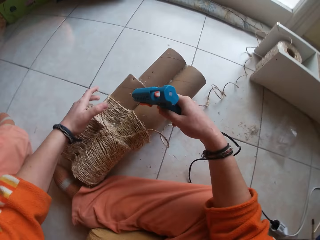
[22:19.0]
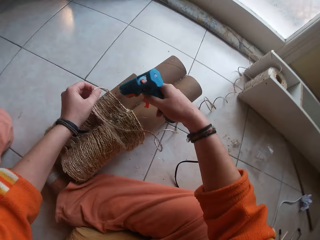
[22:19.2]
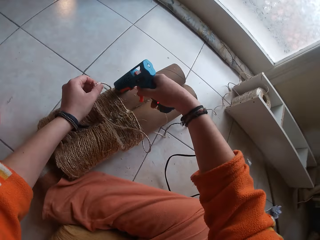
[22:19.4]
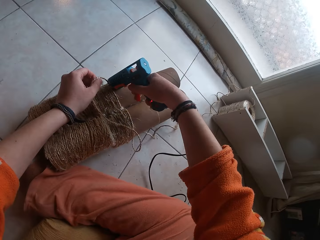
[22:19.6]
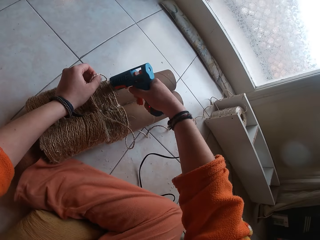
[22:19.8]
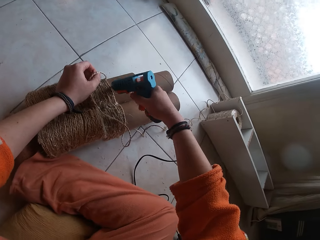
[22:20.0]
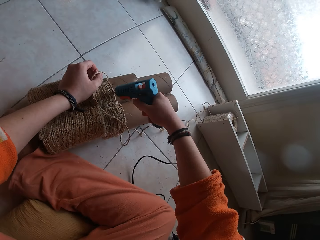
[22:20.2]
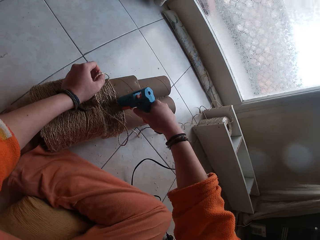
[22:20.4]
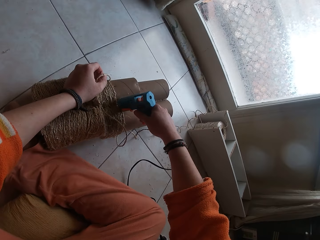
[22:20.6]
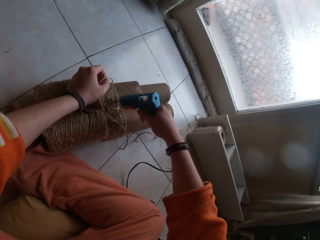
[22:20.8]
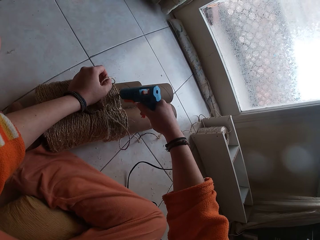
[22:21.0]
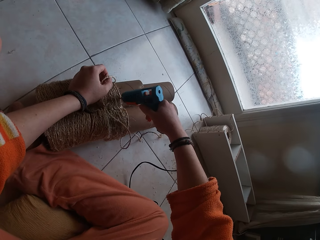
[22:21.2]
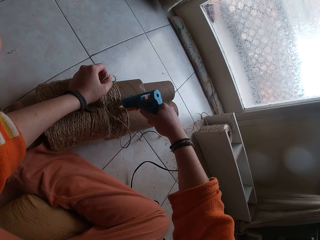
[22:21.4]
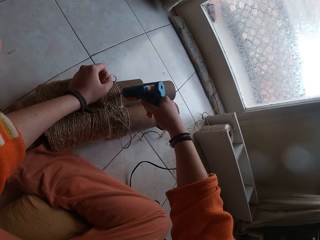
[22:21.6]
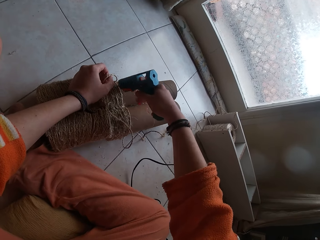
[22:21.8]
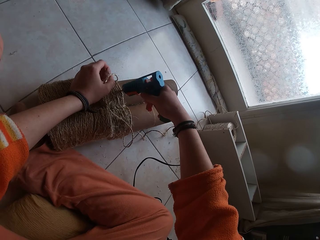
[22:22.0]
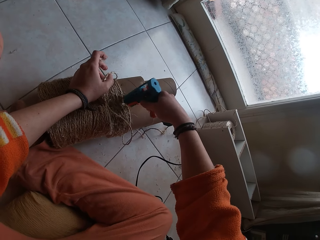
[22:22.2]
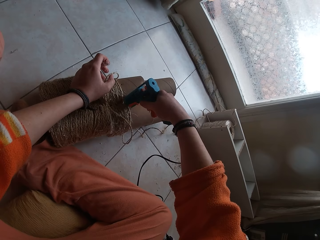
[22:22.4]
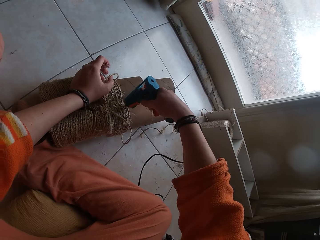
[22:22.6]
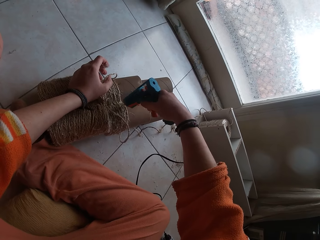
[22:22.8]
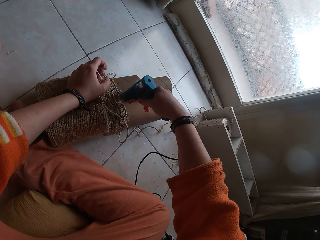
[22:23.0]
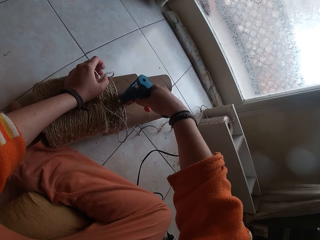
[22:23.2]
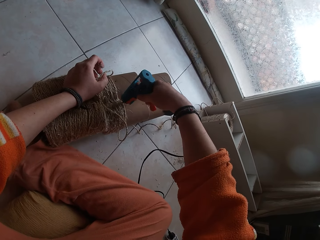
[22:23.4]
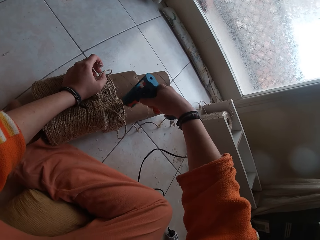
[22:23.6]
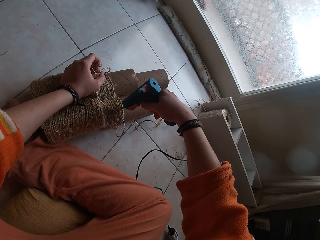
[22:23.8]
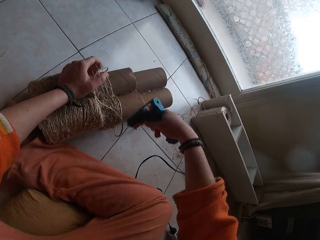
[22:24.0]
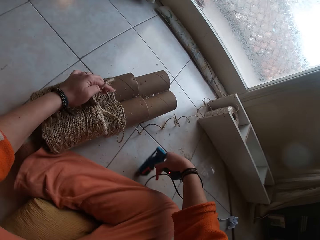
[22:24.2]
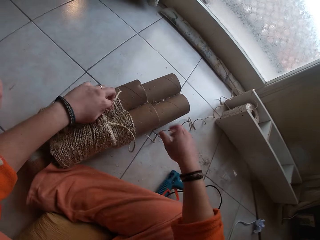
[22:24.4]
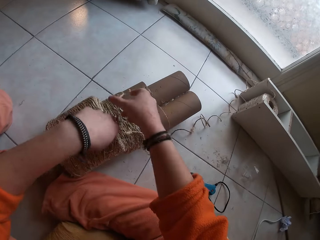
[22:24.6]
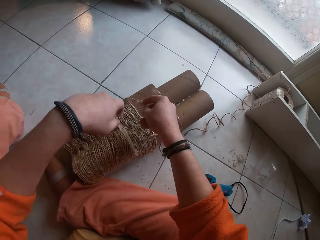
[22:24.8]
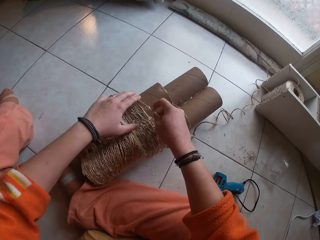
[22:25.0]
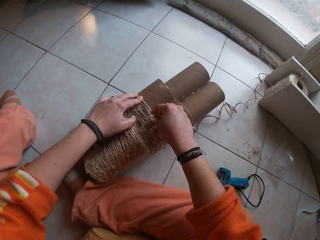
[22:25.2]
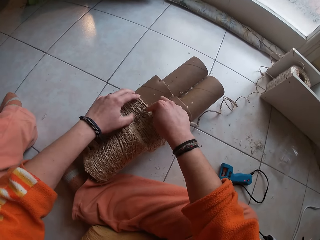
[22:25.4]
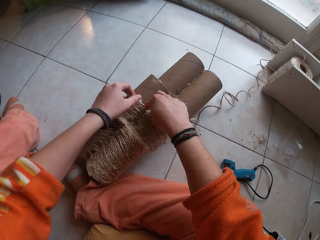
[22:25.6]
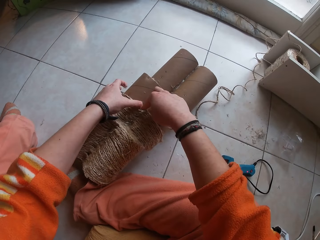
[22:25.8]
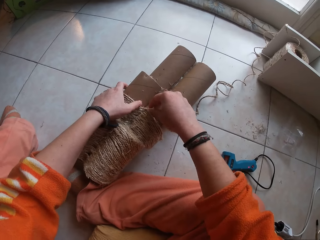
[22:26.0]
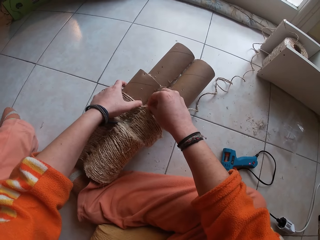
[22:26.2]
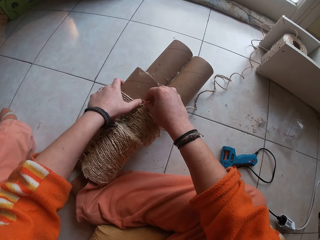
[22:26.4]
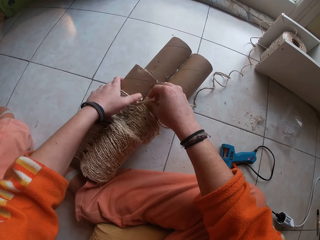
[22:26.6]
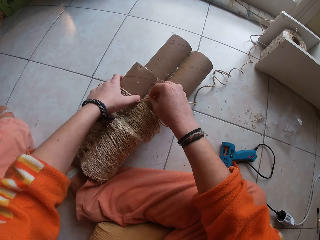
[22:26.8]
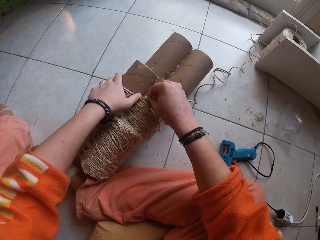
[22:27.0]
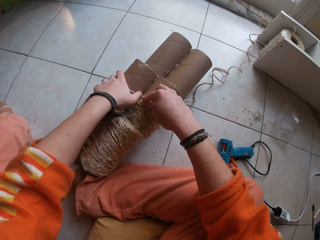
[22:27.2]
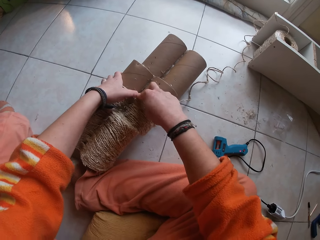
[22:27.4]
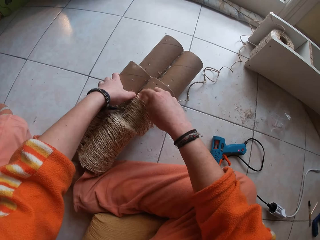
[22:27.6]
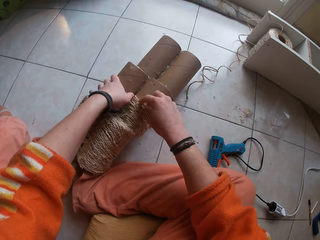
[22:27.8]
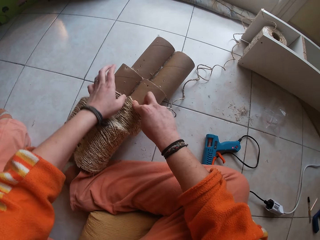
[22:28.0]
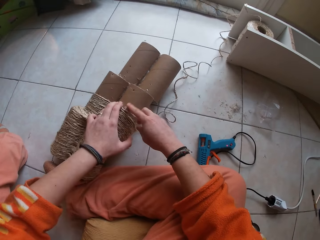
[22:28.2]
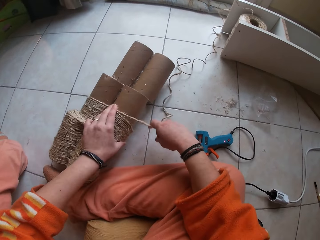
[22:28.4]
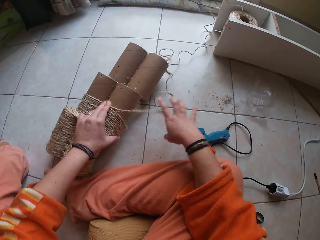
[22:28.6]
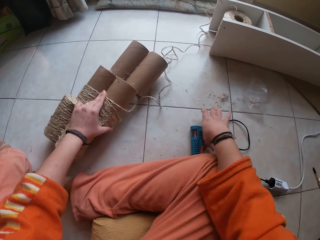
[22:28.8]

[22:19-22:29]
The camera wearer applies glue on the craft with the glue gun in her right hand. She applies glue on the rolls again. She drops the glue gun on the floor with her right hand. She gums the rope on the craft with both hands.

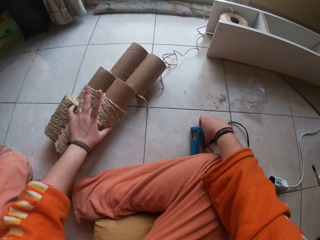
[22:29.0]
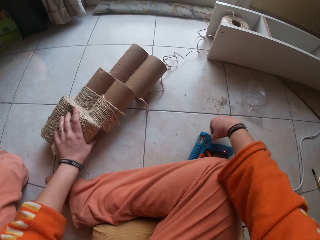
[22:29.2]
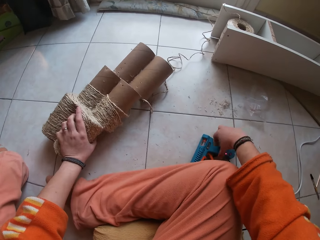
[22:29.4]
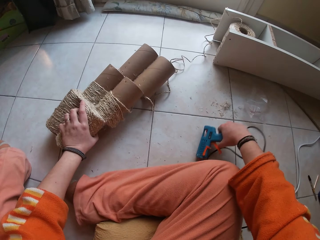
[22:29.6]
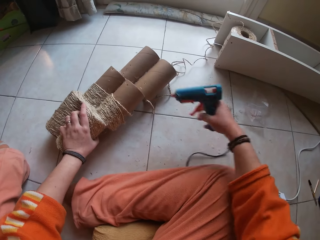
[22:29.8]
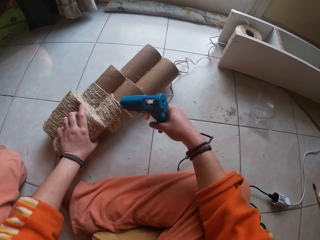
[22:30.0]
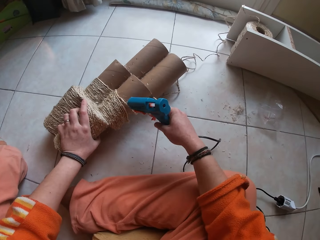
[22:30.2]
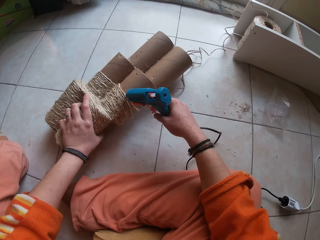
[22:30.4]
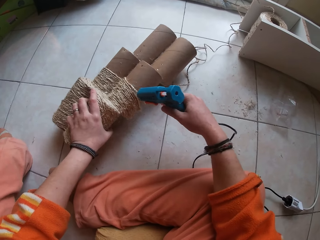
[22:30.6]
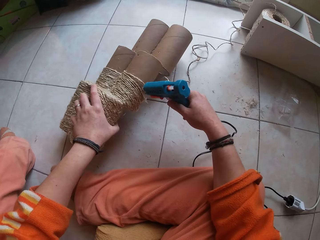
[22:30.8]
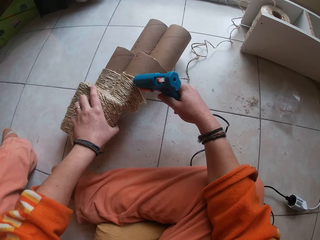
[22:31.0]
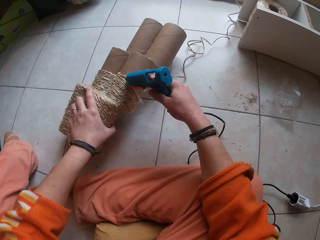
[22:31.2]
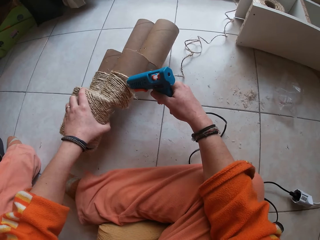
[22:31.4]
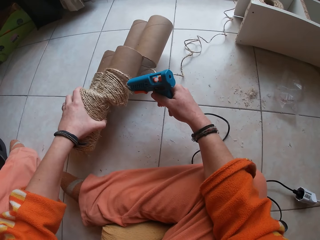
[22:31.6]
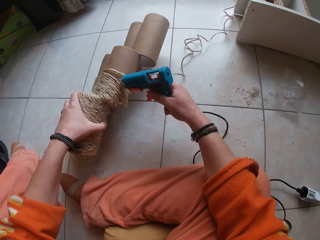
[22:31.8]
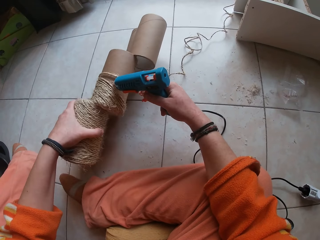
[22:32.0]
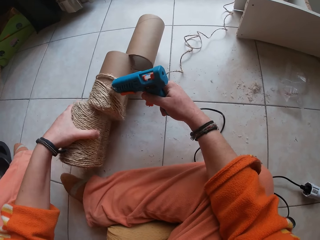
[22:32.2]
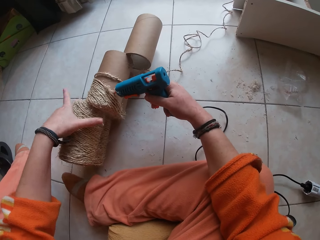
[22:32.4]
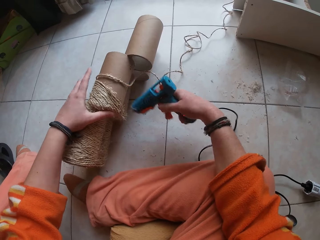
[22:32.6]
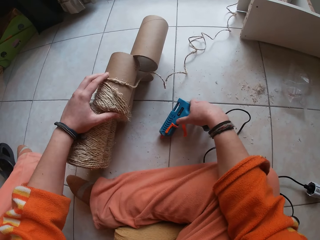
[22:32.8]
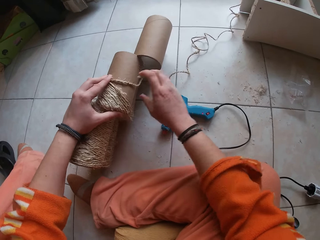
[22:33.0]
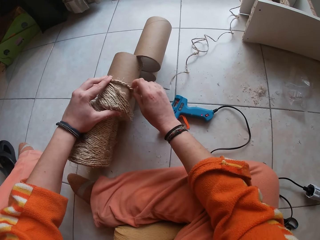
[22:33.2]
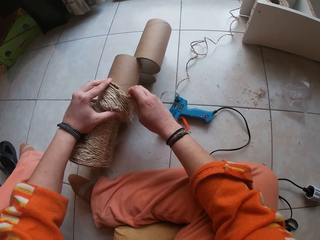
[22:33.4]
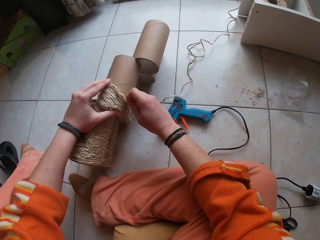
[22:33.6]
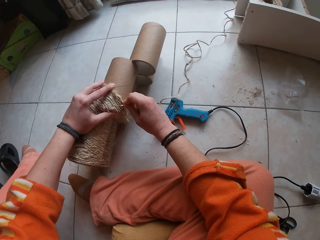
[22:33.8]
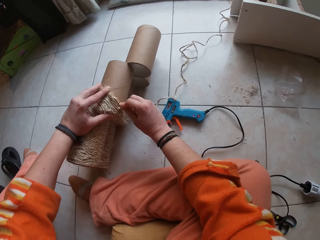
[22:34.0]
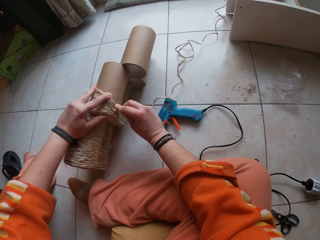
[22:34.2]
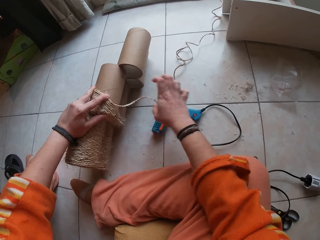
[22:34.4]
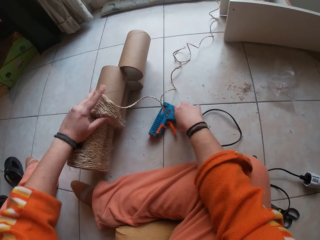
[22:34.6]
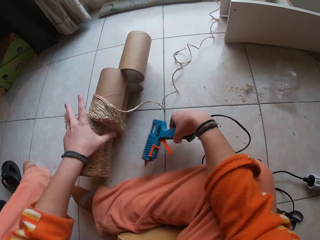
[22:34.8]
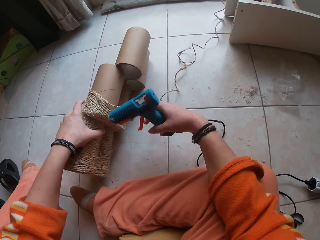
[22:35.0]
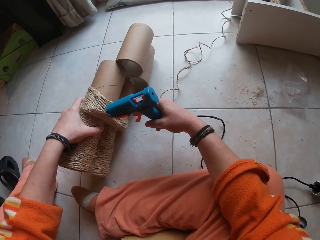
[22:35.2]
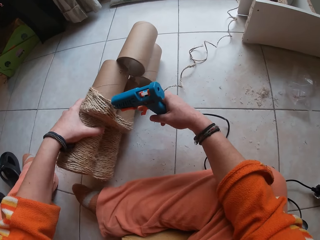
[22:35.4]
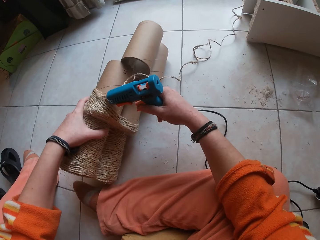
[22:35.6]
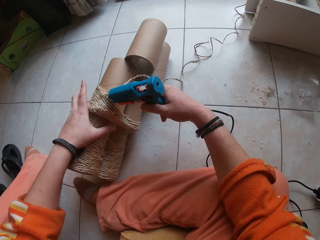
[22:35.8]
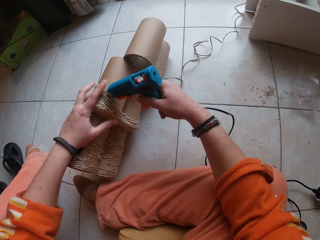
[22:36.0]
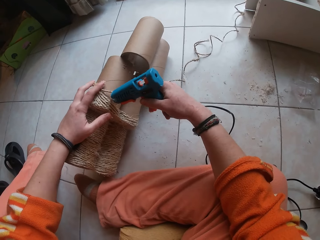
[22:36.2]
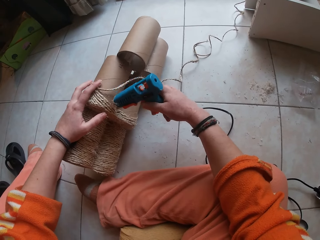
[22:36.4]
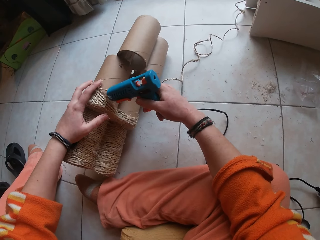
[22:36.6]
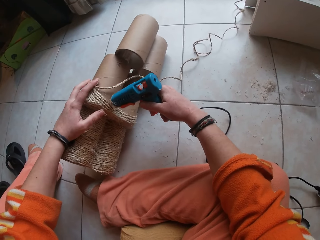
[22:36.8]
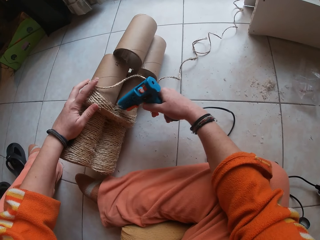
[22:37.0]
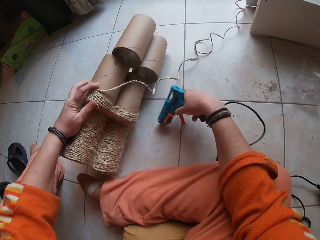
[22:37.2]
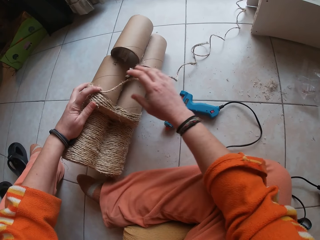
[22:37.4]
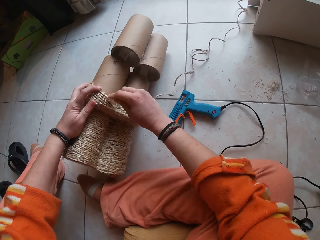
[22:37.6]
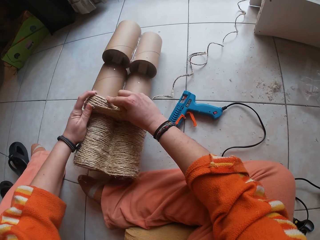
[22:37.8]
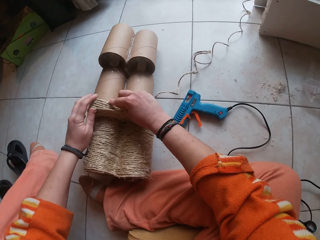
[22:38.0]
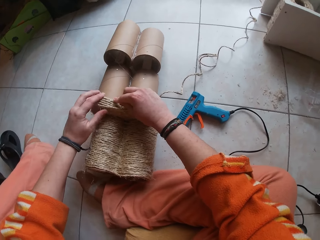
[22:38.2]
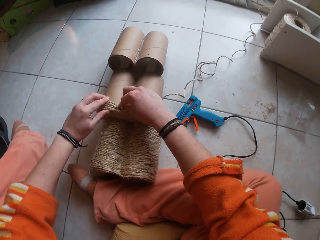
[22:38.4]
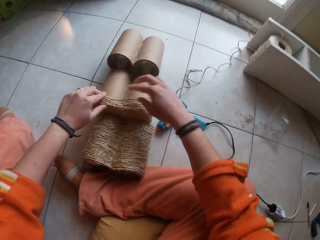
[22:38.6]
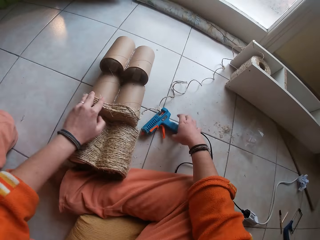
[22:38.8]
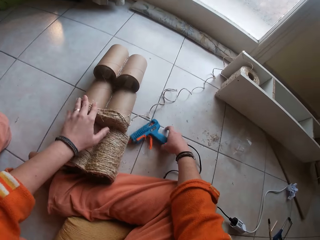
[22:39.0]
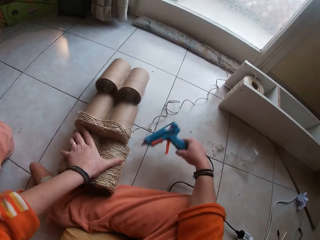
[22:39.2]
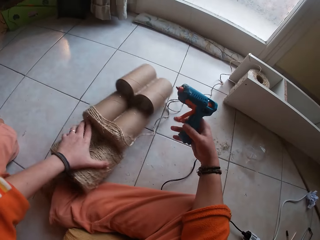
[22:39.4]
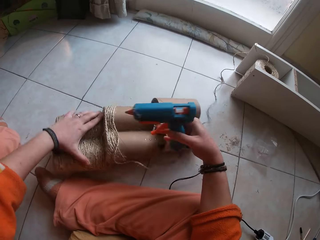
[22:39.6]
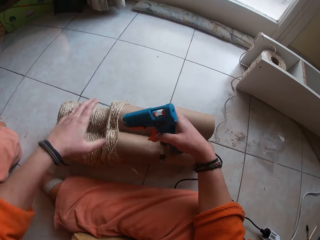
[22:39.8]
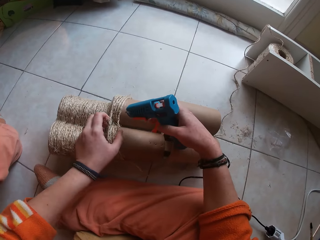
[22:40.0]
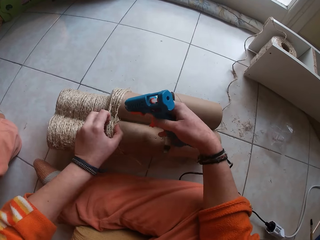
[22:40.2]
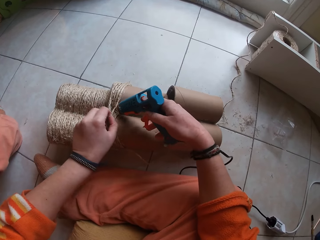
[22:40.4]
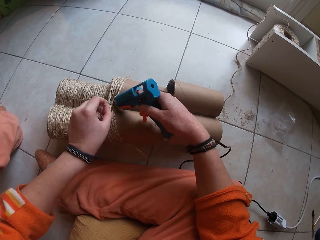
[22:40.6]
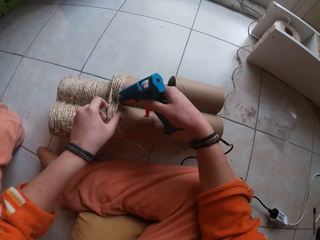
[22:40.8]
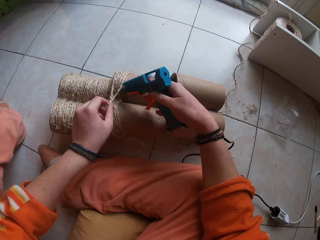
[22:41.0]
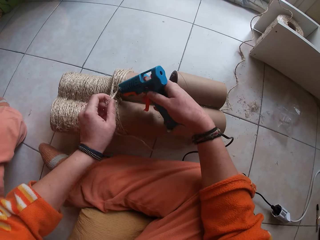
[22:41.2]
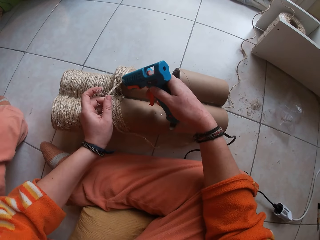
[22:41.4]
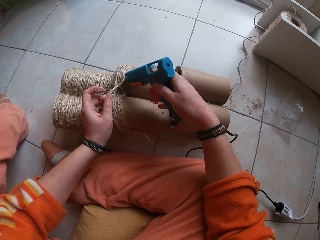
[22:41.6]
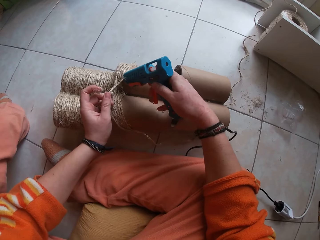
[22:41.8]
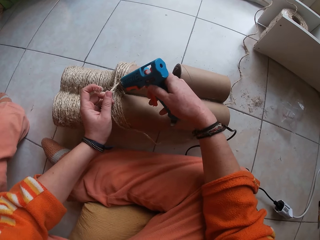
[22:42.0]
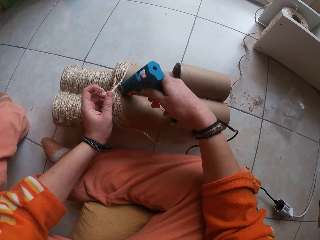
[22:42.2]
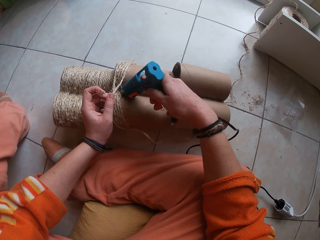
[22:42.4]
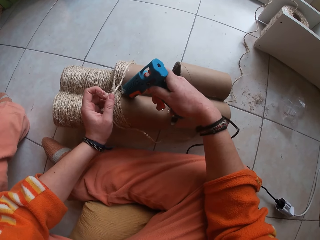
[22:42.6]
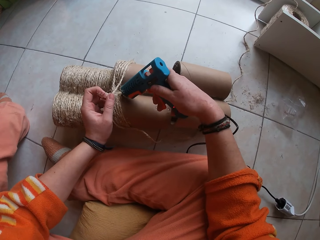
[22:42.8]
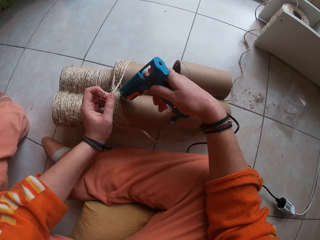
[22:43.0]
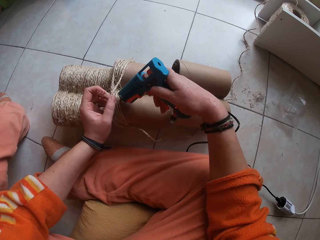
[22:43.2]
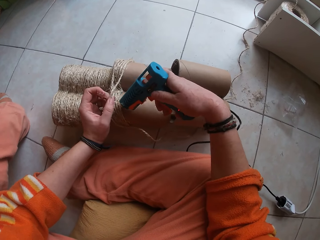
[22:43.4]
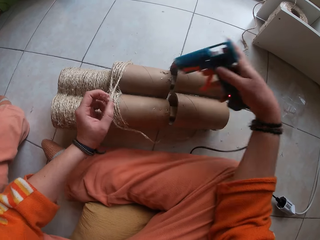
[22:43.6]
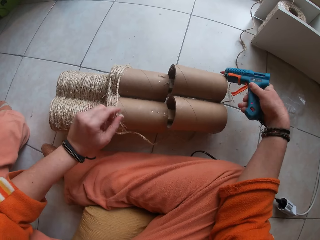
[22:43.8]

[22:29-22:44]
The camera wearer picks the glue gun from the floor with her right hand. She applies glue on the craft with the glue gun in her right hand. She drops the glue gun on the floor with her right hand. She gums the rope on the craft with both hands. She picks the glue gun from the floor with her right hand. She applies glue on the craft with the glue gun in her right hand. She drops the glue gun on the floor with her right hand. She gums the rope on the craft with both hands. She picks the glue gun from the floor with her right hand. She applies glue on the craft with the glue gun in her right hand.
